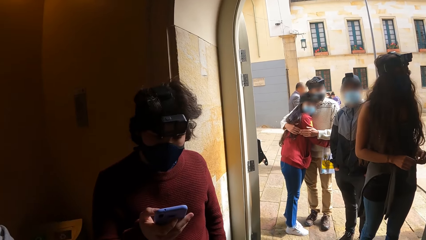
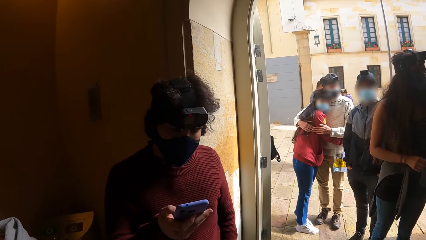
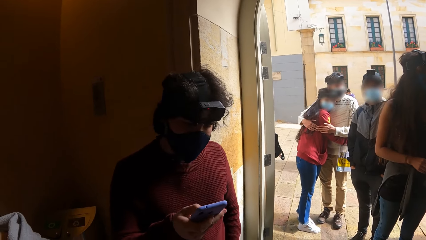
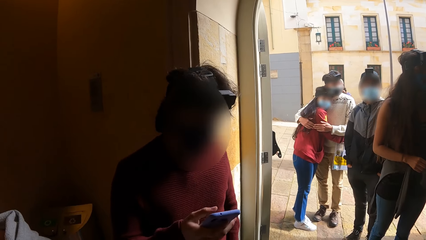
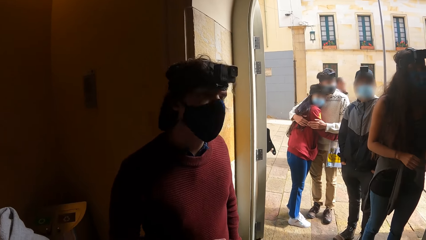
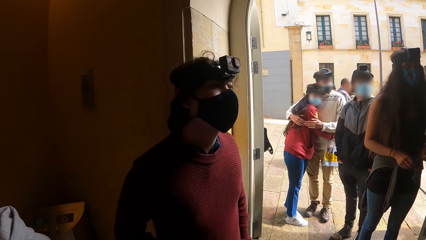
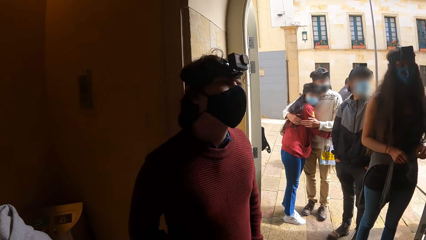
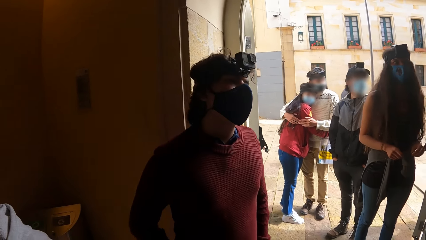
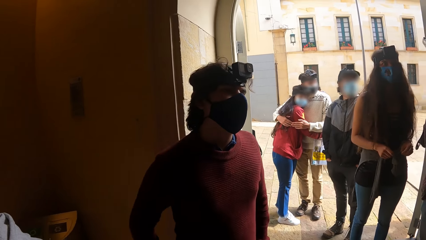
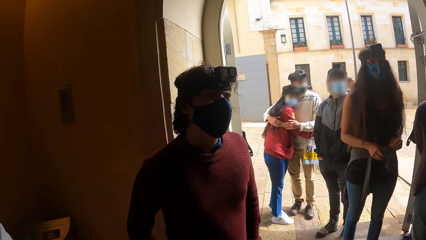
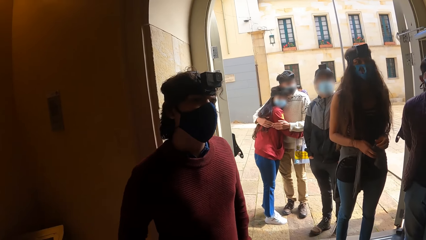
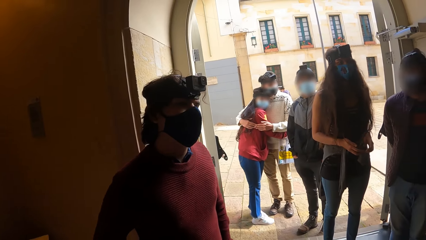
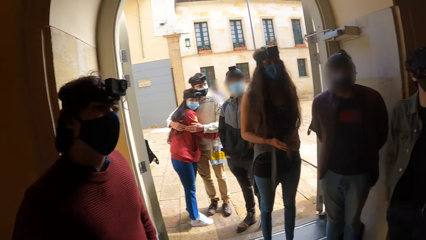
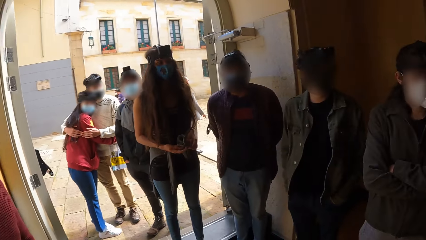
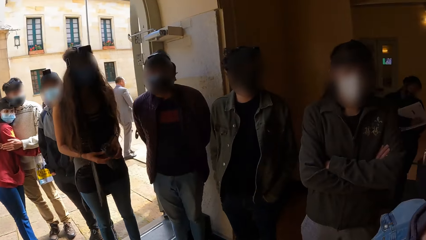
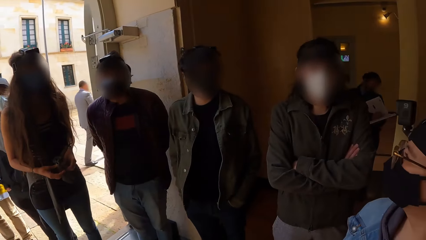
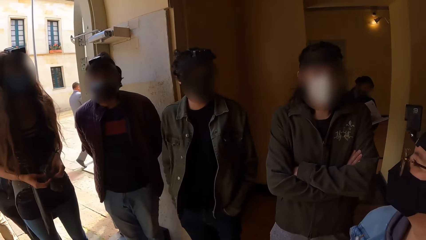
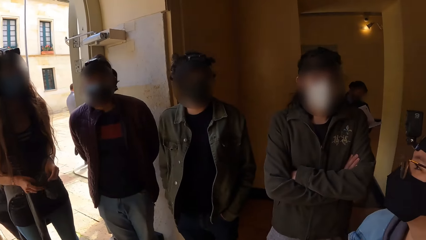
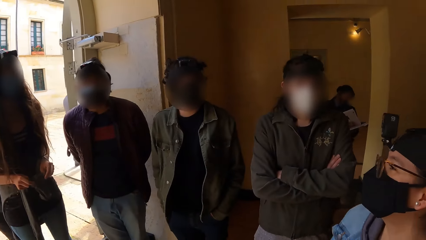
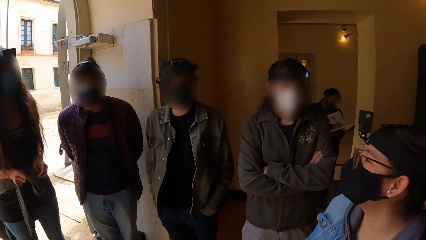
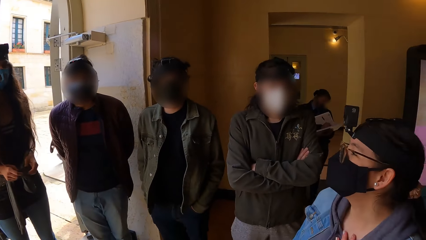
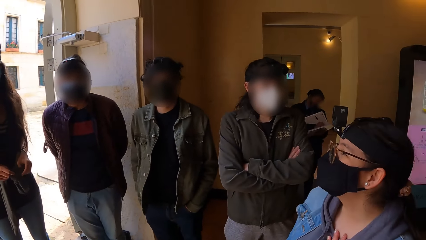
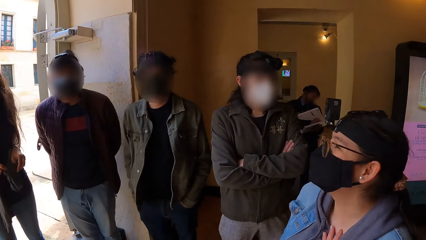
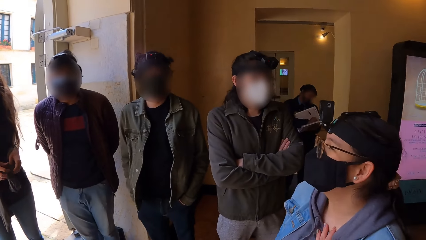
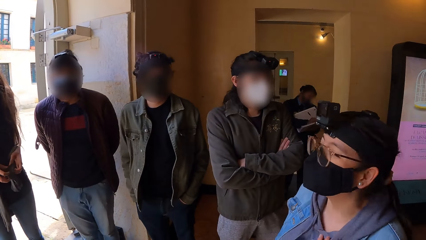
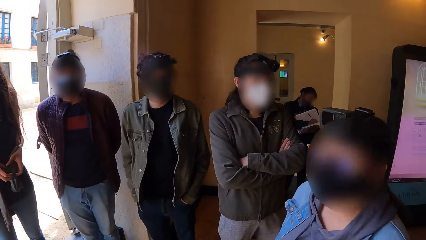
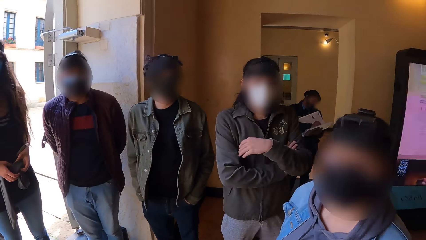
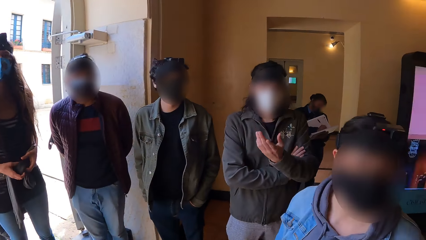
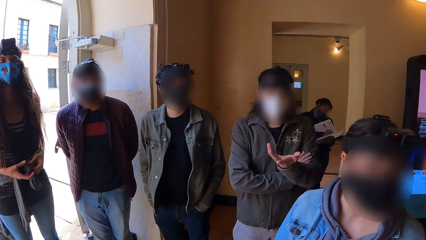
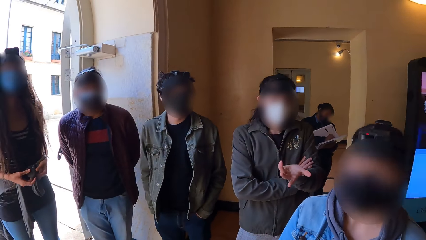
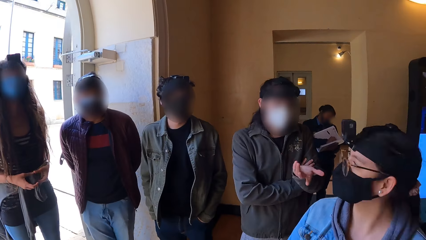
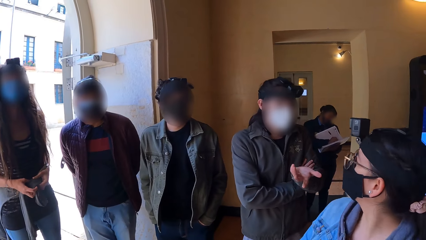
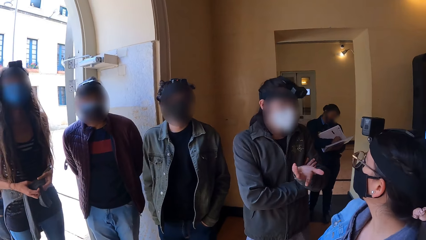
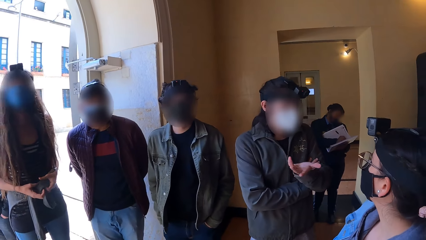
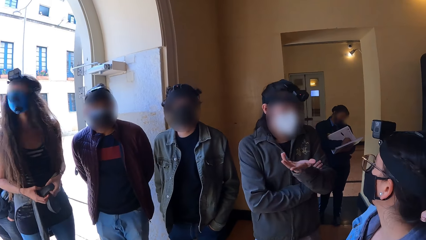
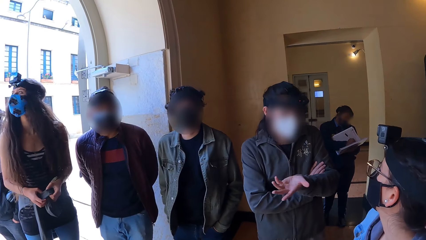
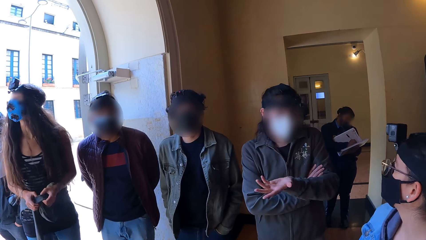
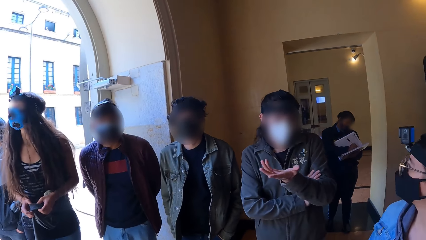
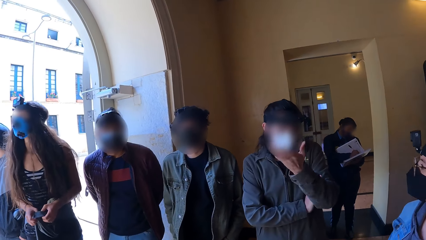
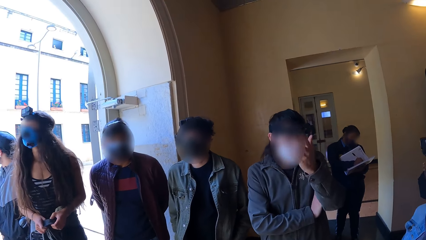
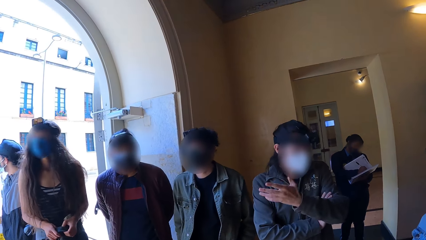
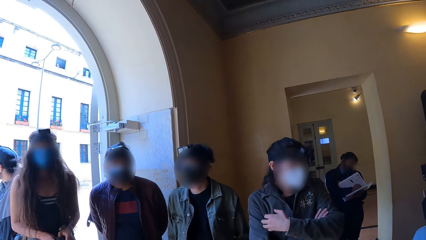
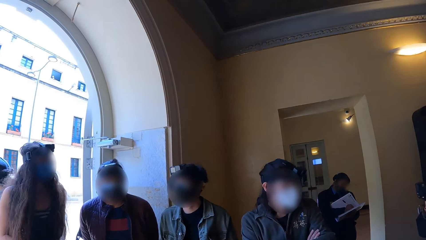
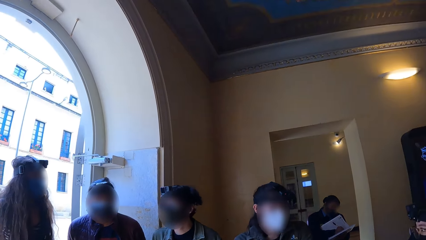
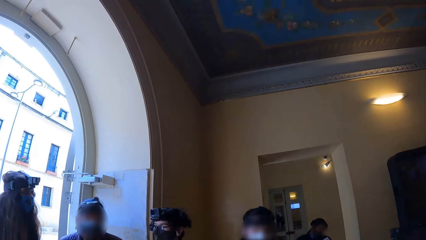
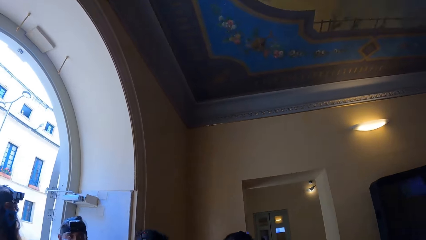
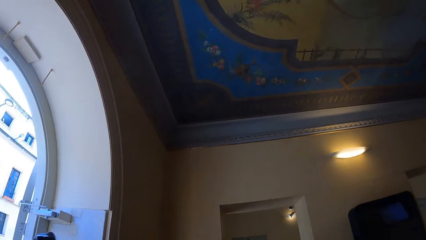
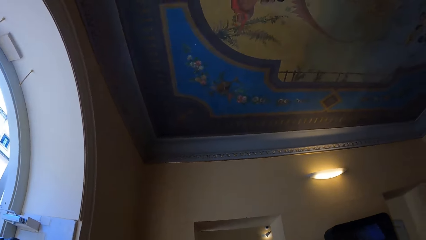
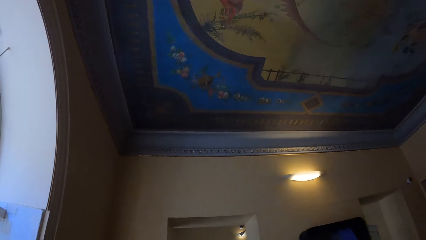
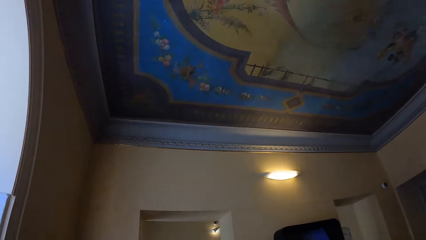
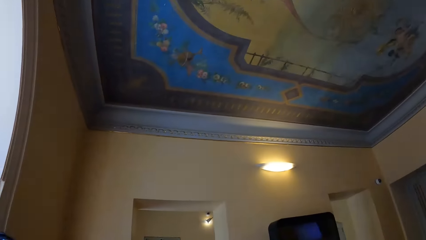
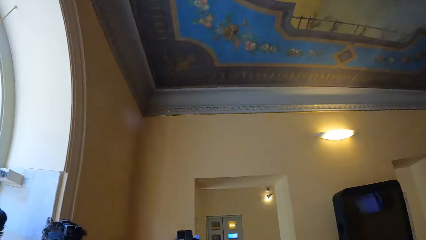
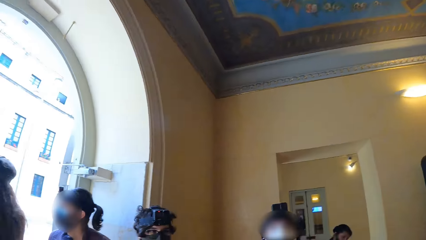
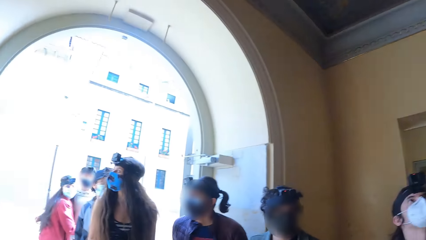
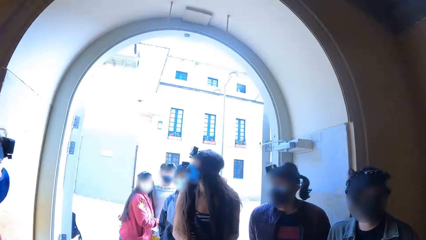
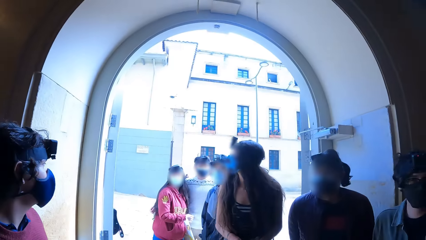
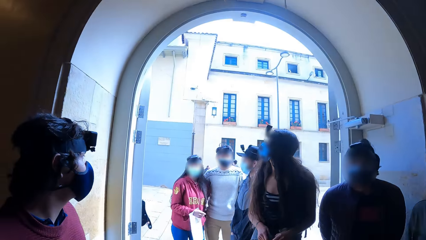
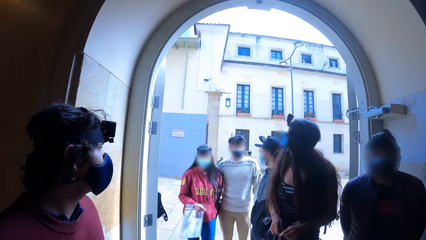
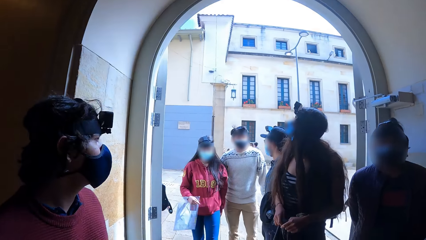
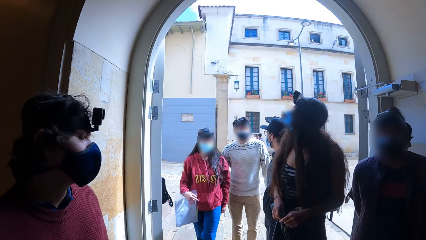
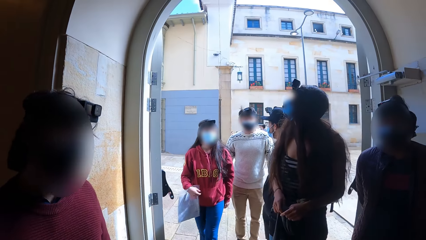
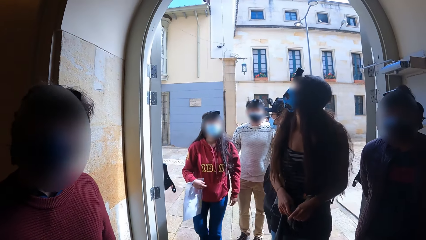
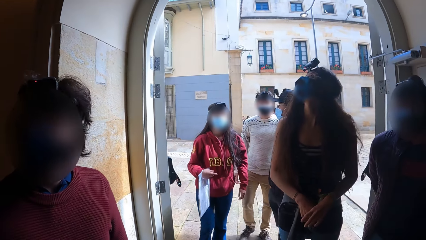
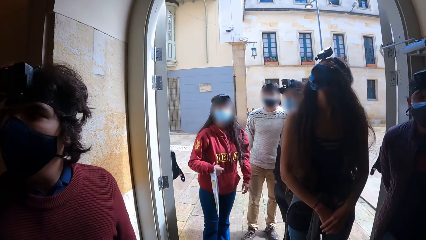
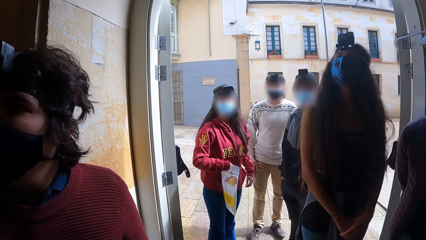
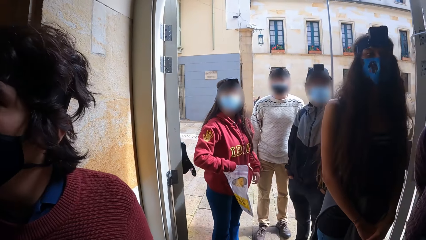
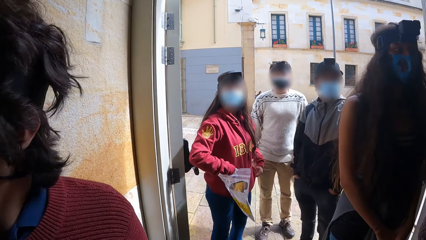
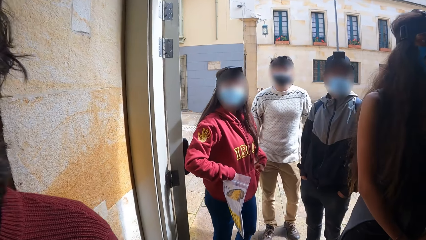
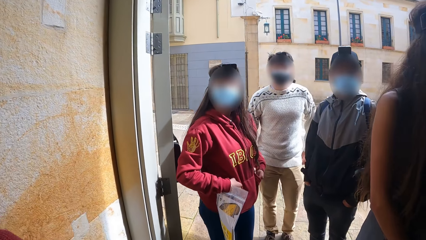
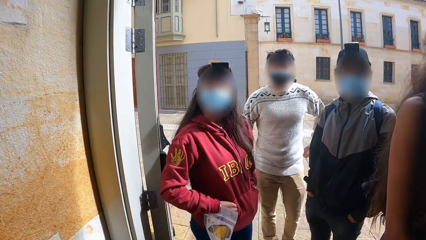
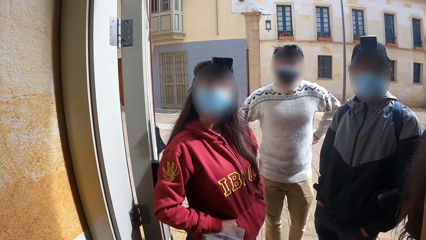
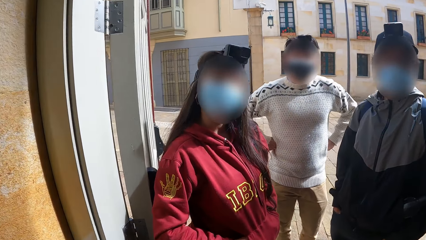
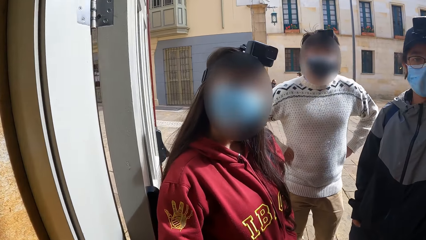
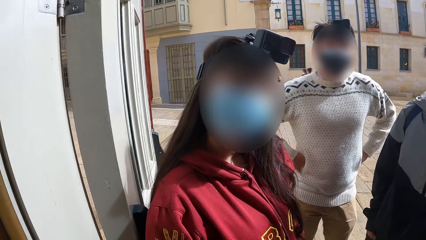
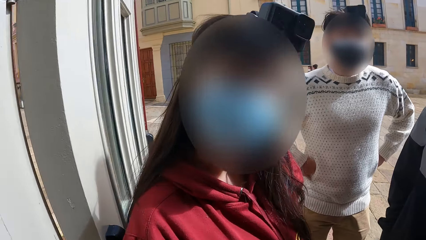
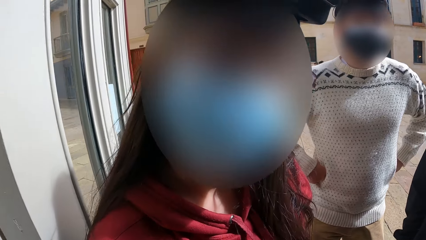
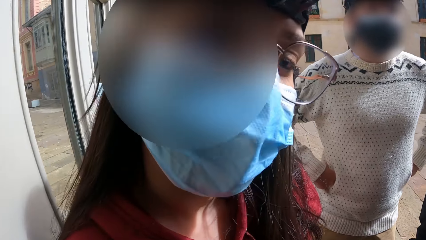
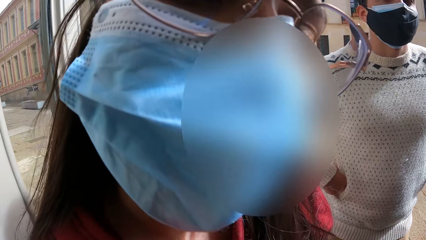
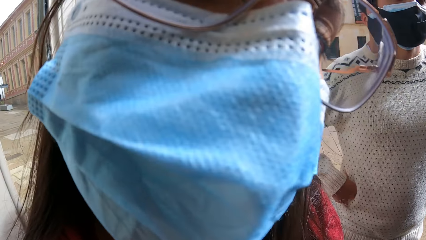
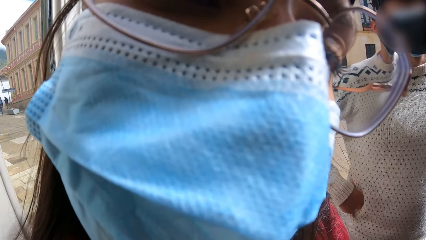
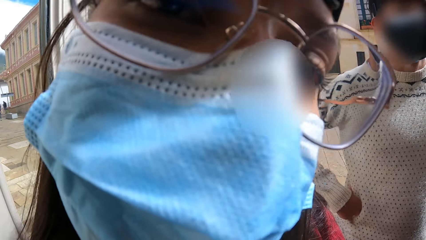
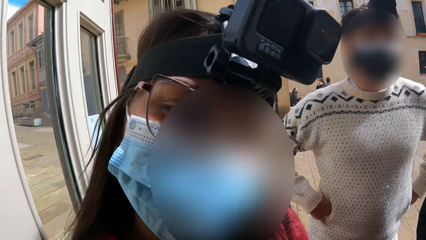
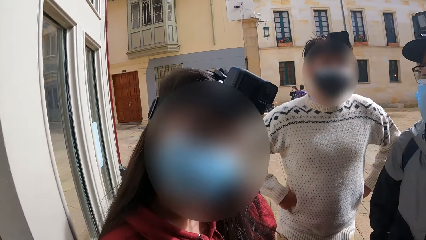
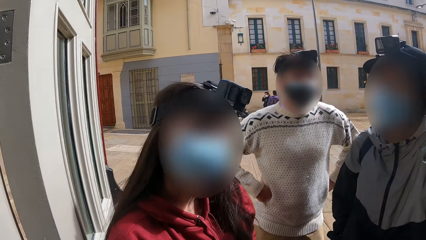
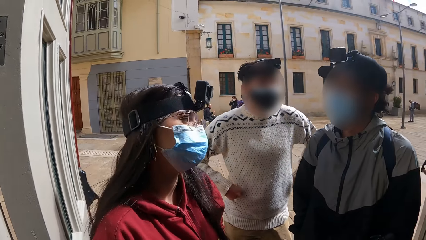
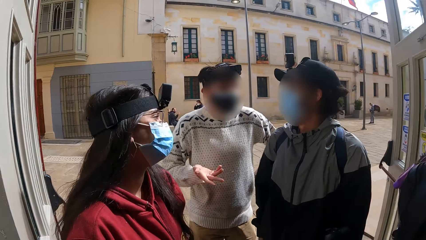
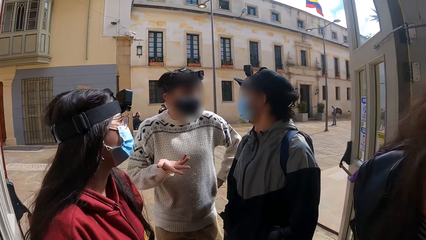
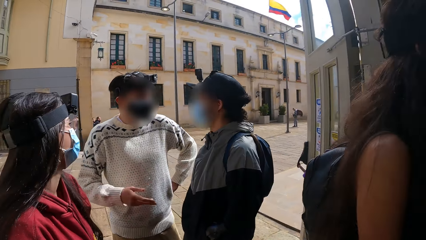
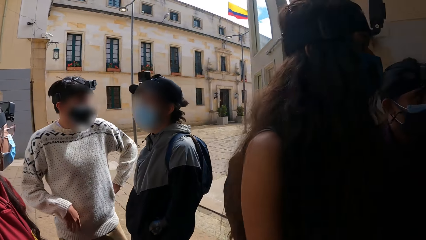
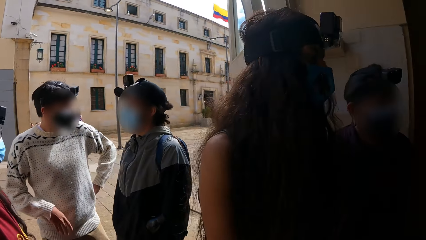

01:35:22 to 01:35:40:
A man converses with a woman. The camera wearer walks. They converse with the other woman.
